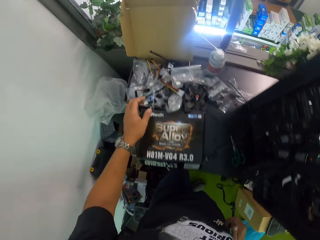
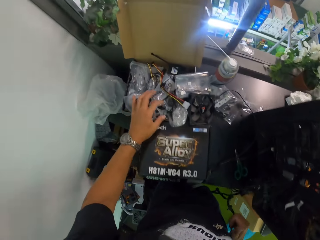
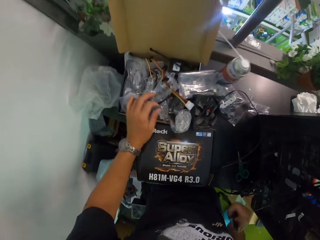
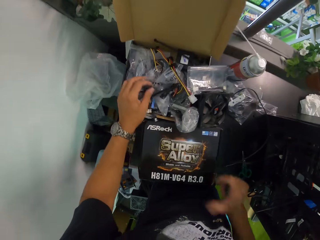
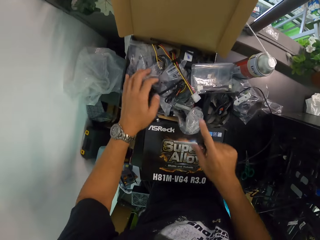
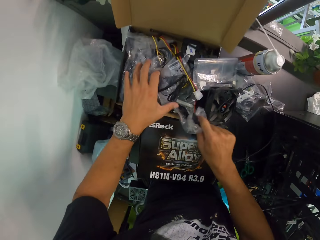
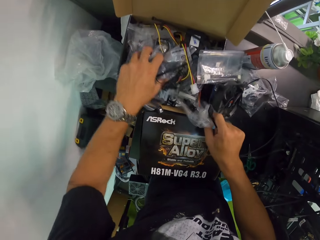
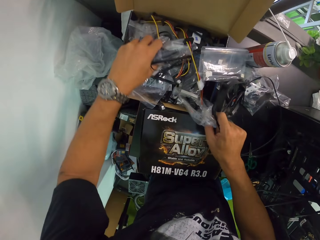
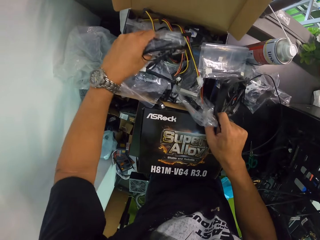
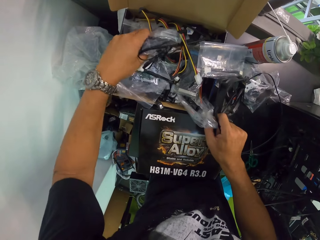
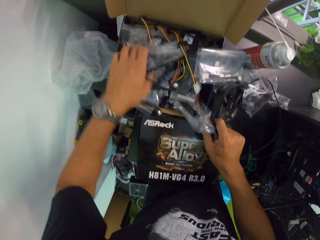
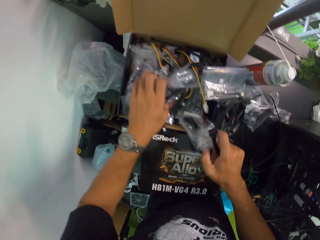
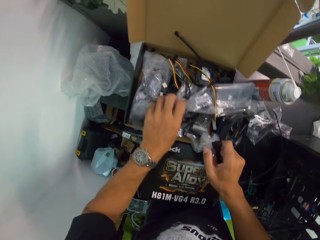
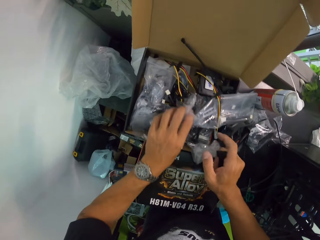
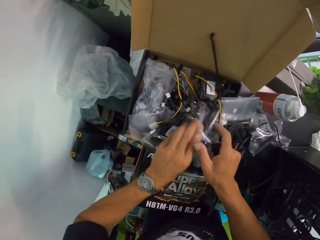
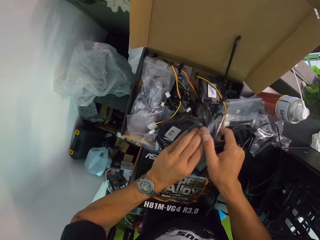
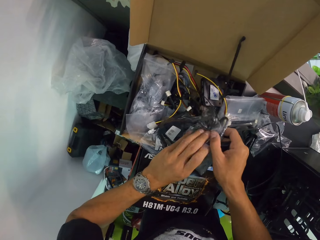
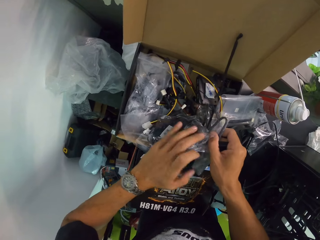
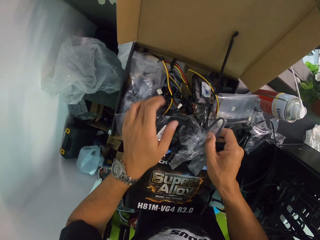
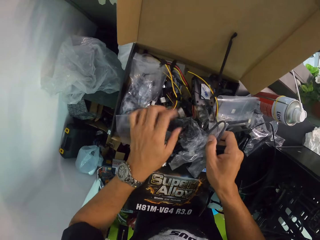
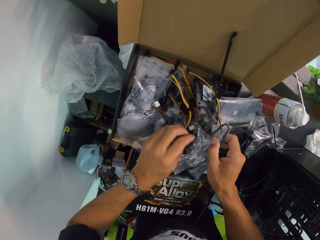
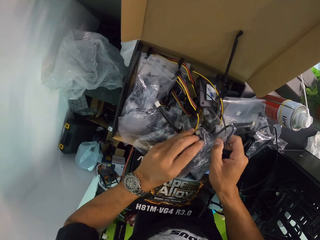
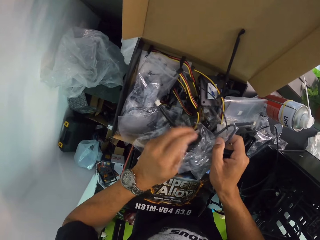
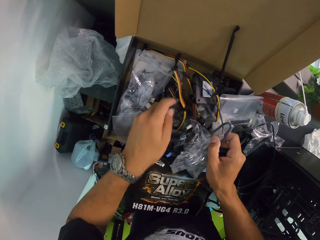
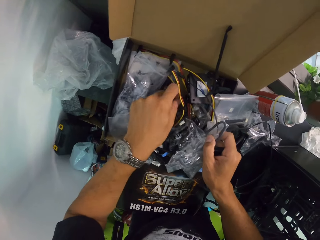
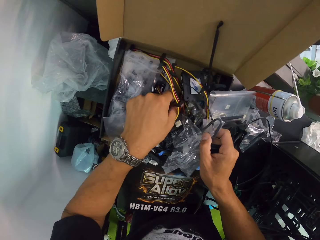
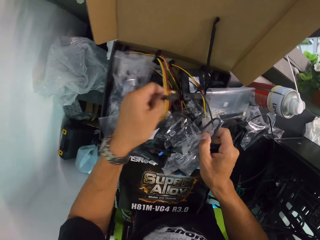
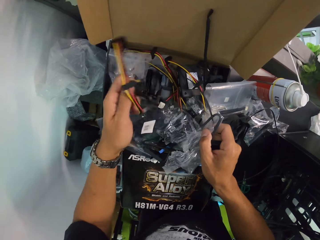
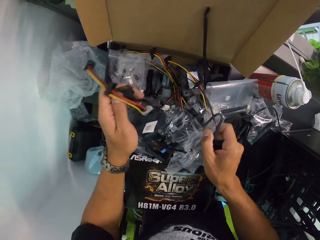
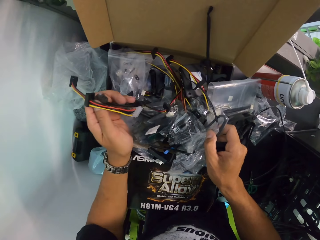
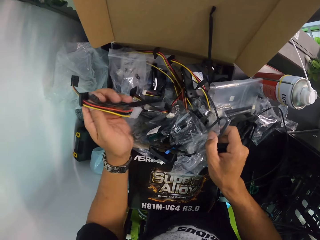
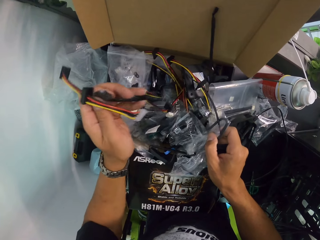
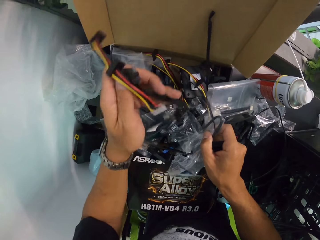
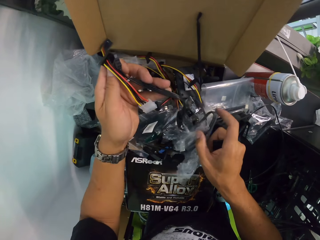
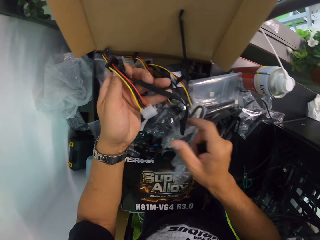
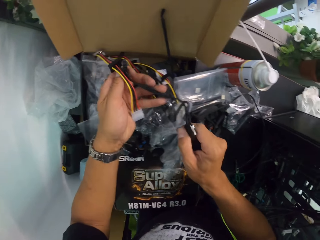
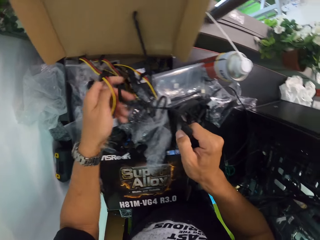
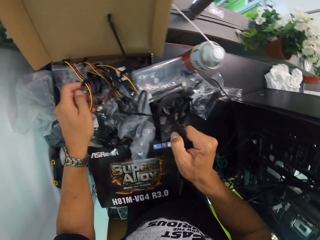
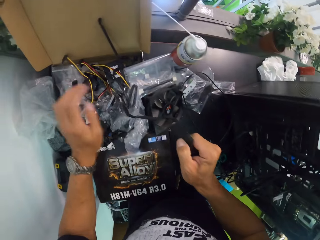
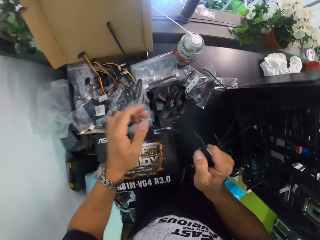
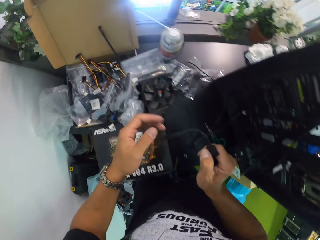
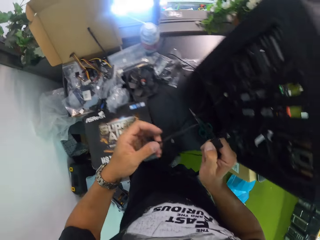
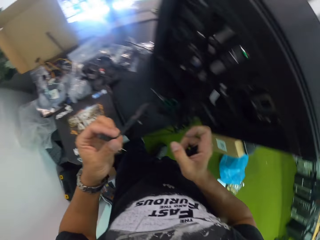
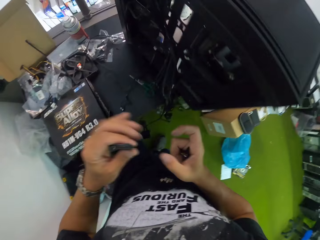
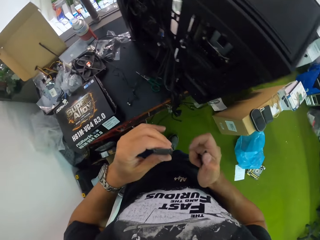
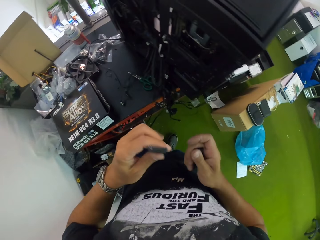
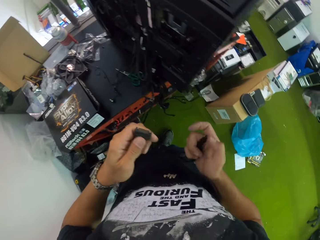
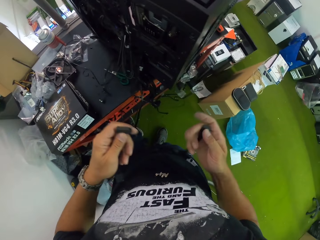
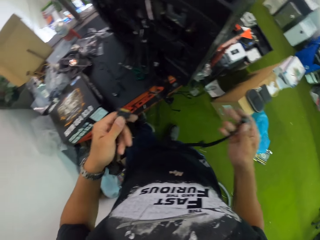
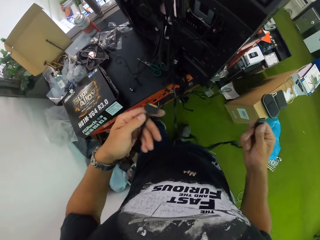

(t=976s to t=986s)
The camera wearer searches for a cable wire in the pack on the table with both hands. He picks two cable wires from the pack with his left hand. He drops a cable wire into the pack with his left hand. He picks a cable from the left hand with his right hand.

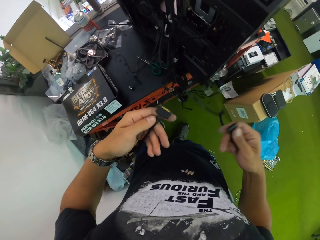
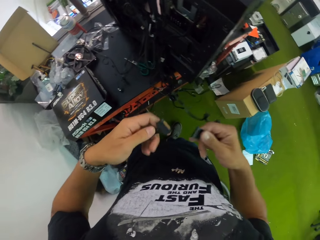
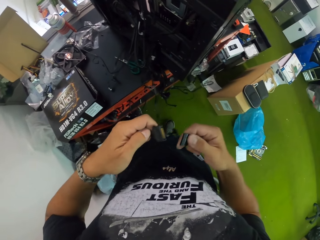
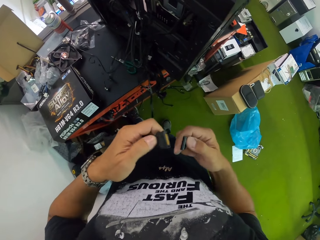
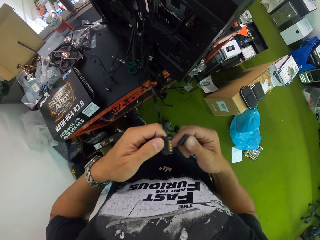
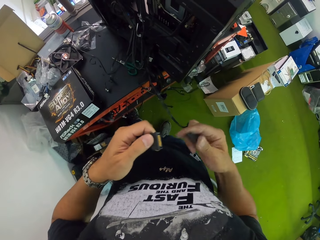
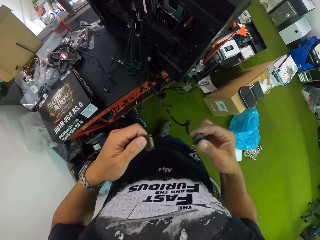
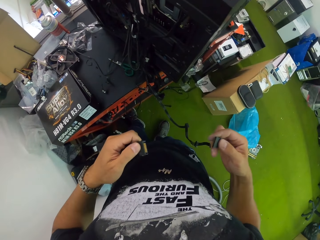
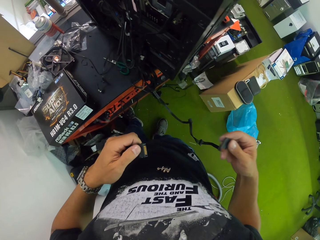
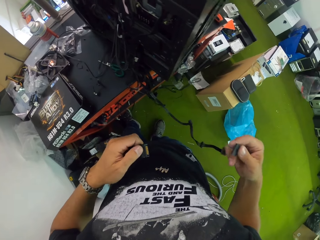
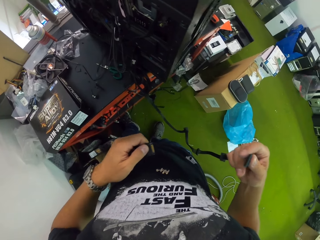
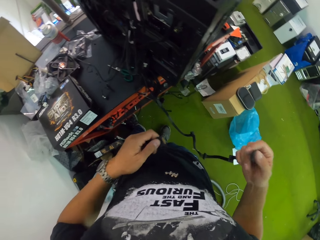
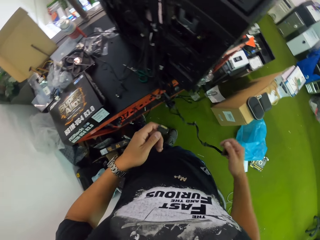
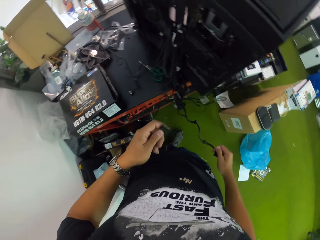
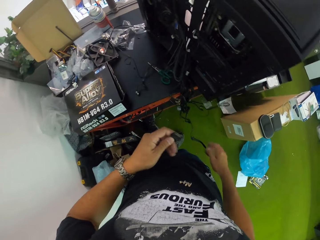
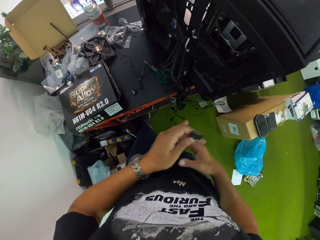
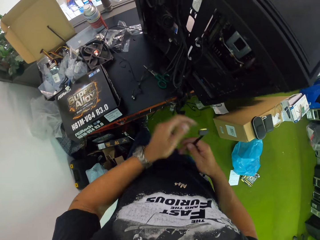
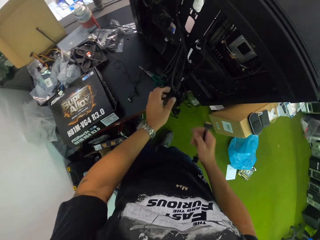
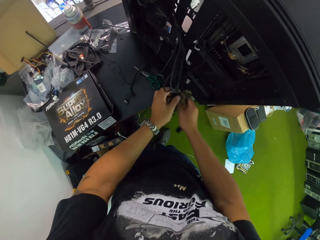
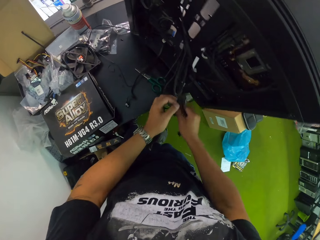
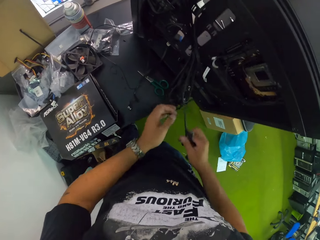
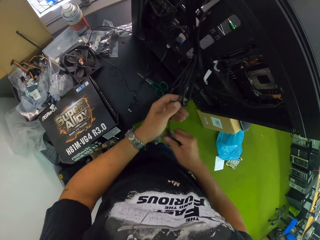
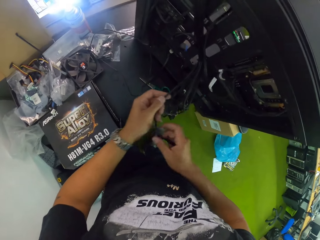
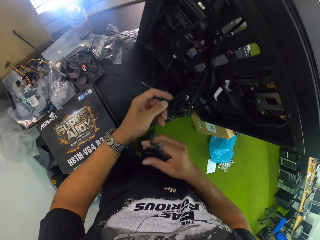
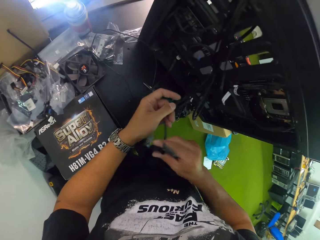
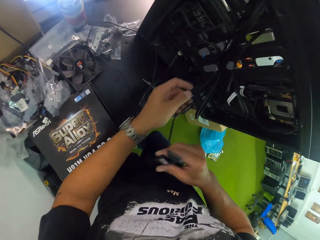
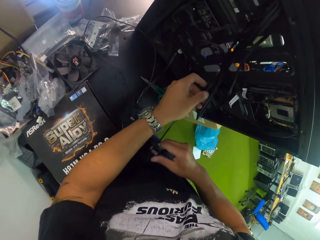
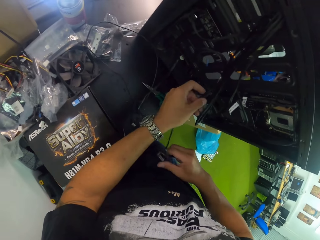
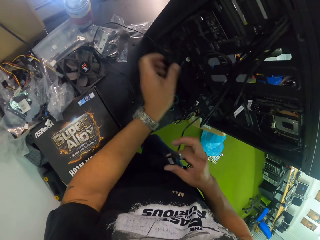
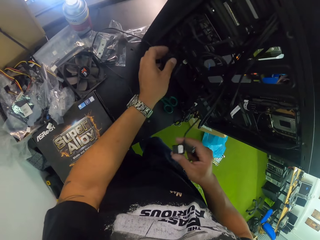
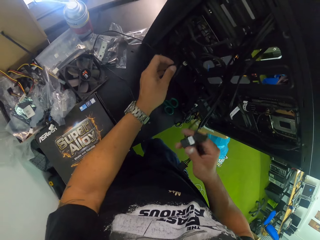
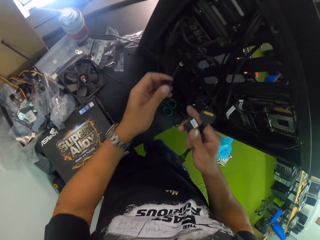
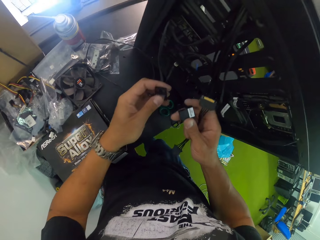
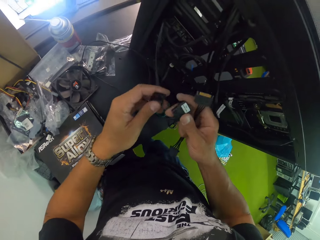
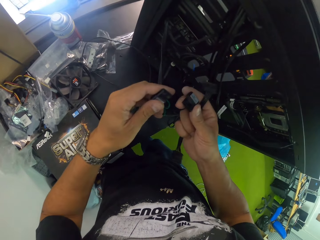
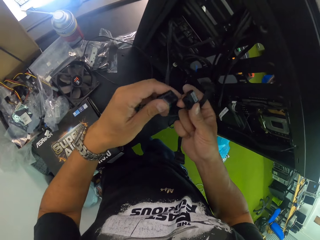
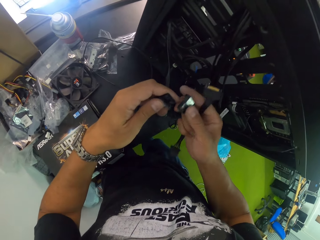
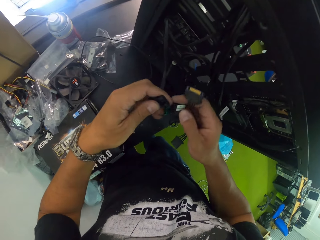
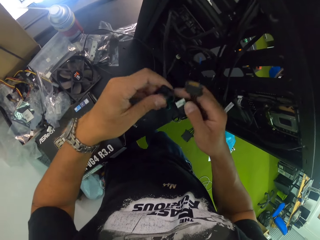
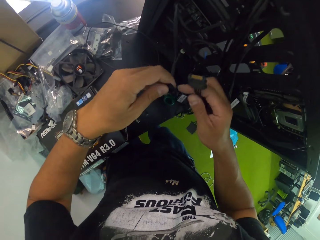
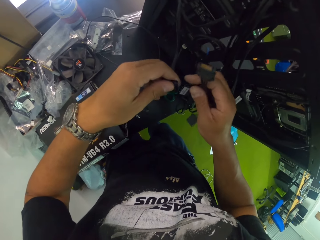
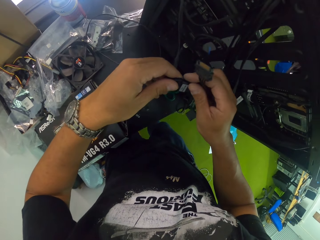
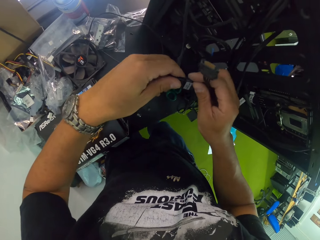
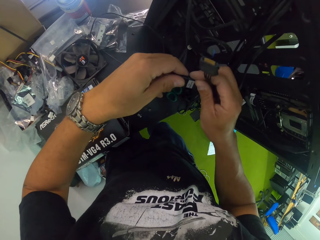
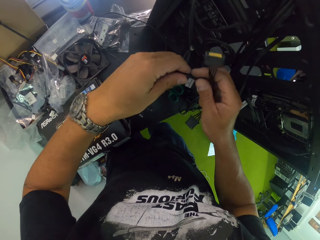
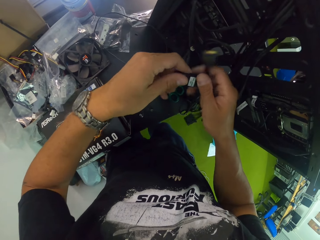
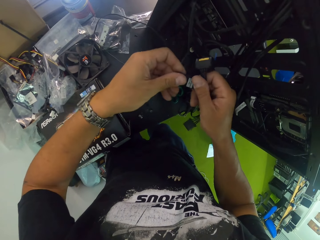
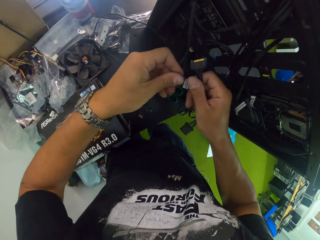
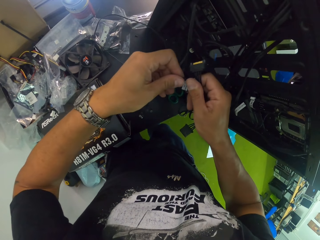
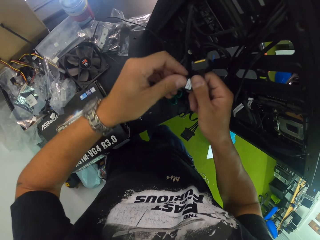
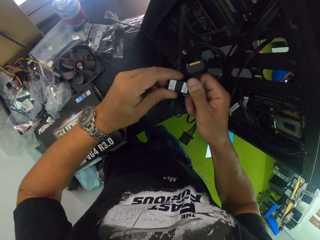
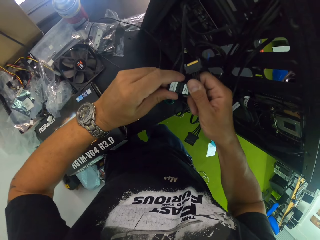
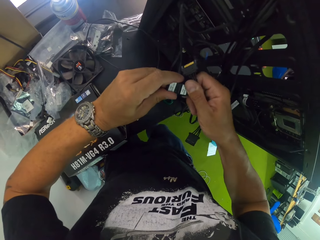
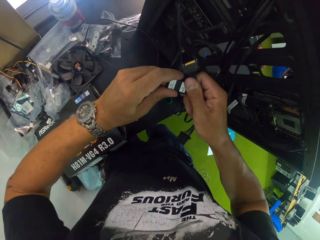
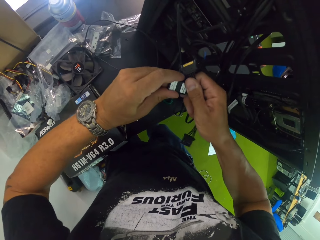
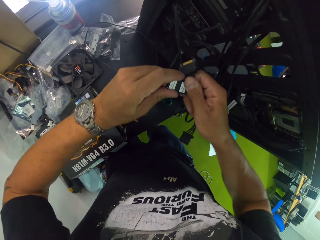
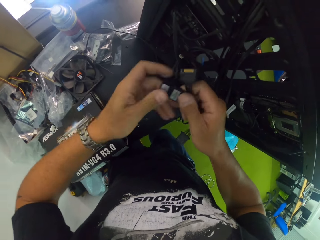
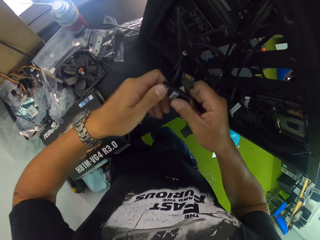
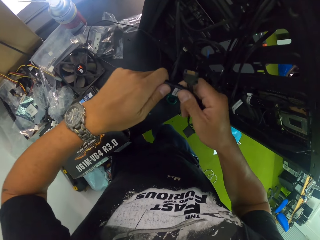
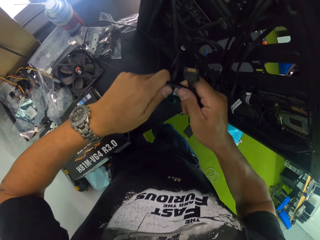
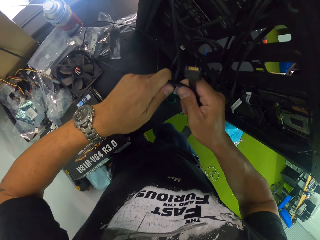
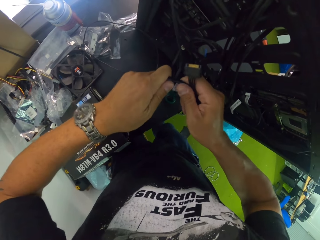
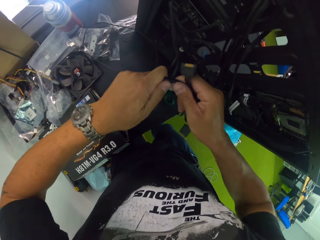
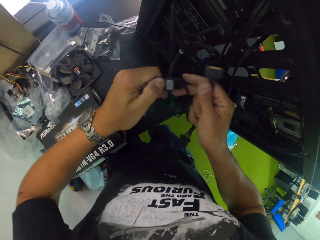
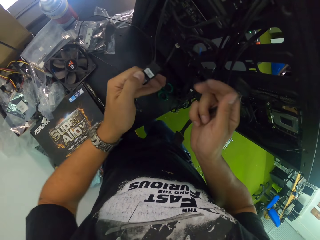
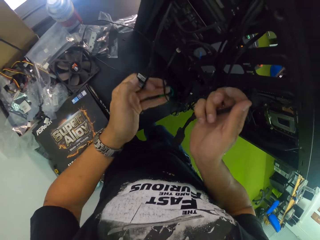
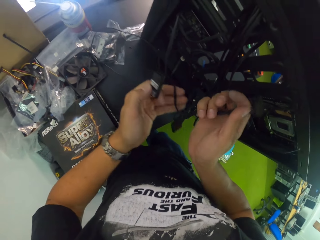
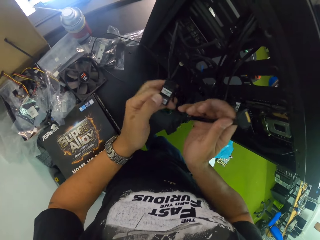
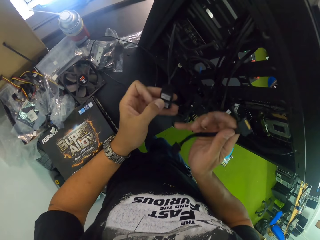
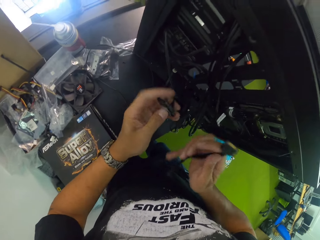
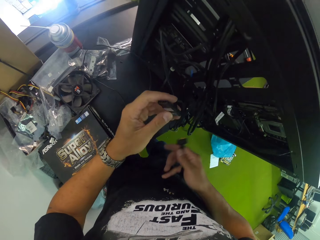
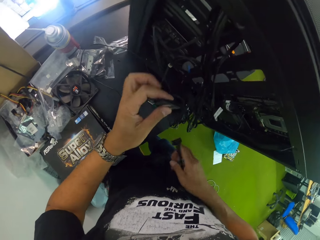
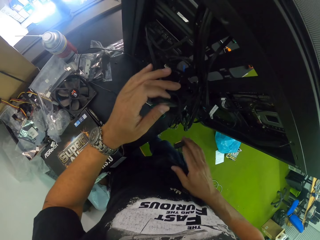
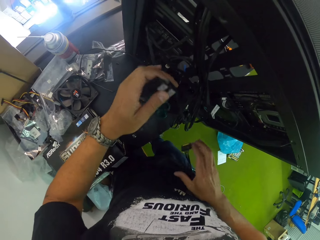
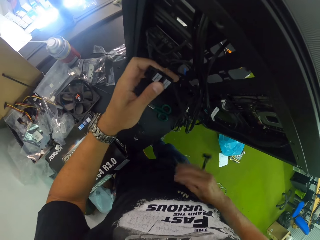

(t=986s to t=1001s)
The camera wearer looks at the cables. He drops a cable. He grabs a cable. He fixes the mouth of two cables together with both hands. He joins the cables.
